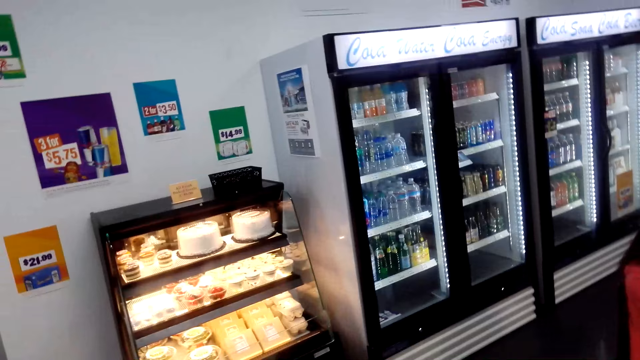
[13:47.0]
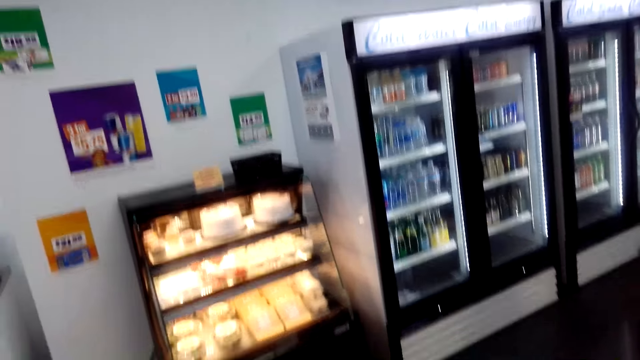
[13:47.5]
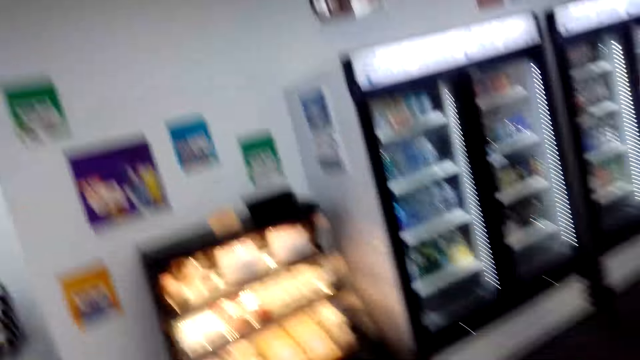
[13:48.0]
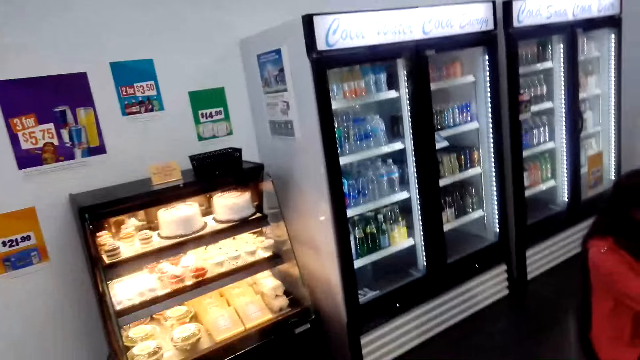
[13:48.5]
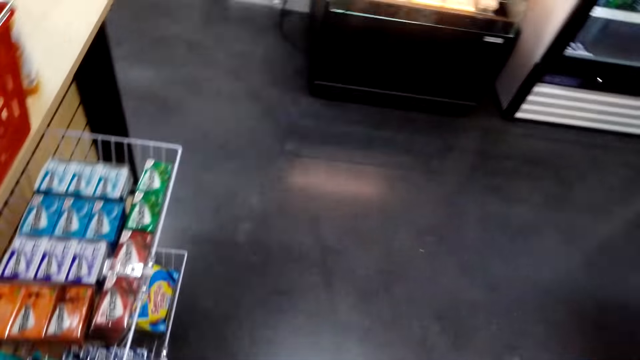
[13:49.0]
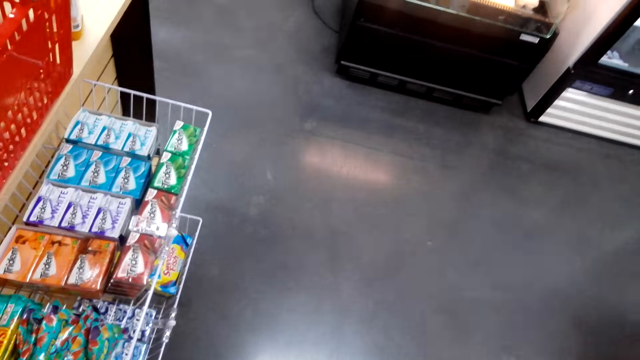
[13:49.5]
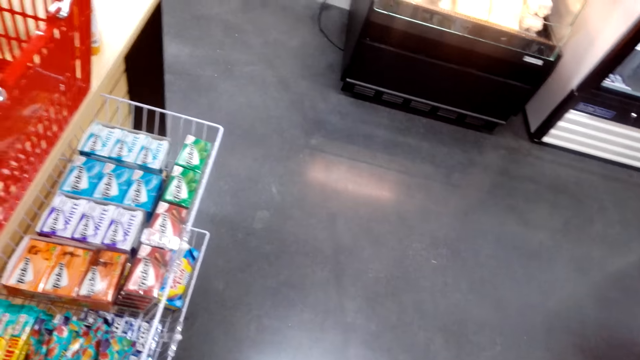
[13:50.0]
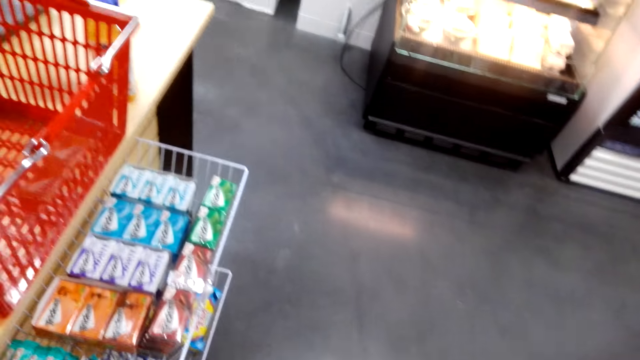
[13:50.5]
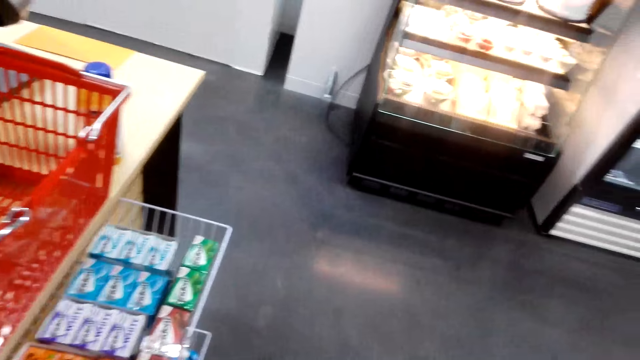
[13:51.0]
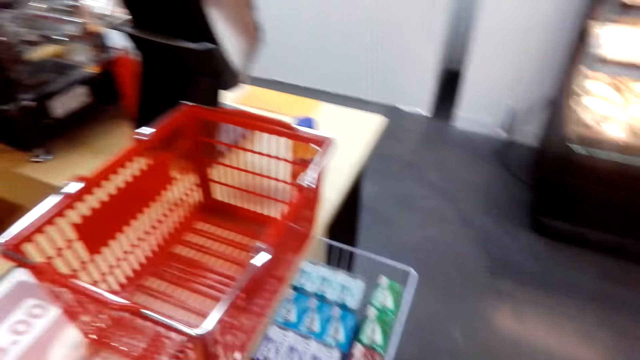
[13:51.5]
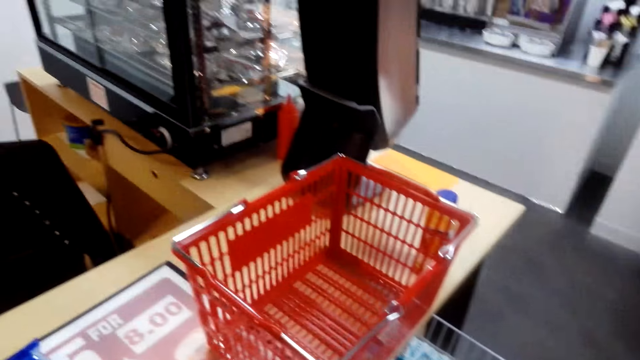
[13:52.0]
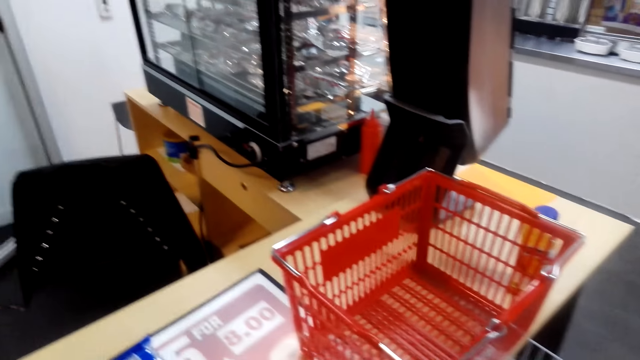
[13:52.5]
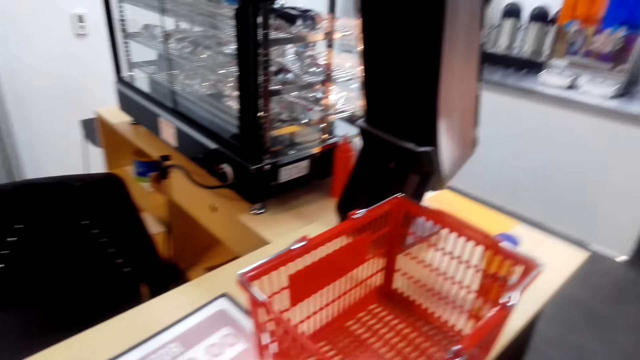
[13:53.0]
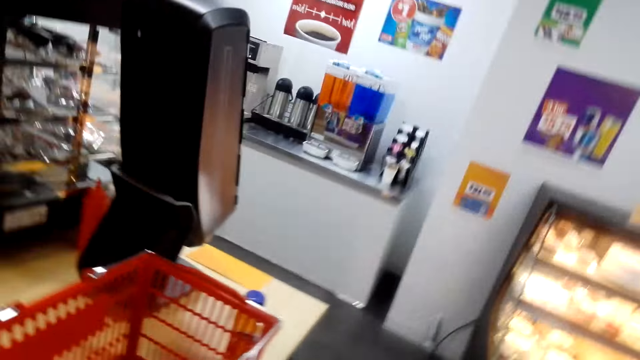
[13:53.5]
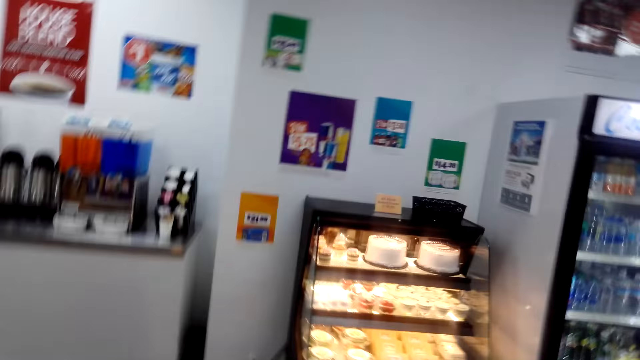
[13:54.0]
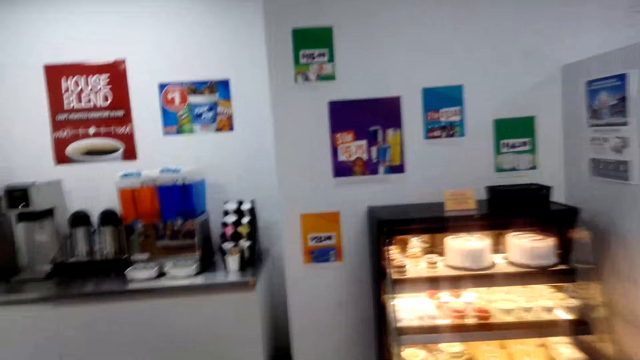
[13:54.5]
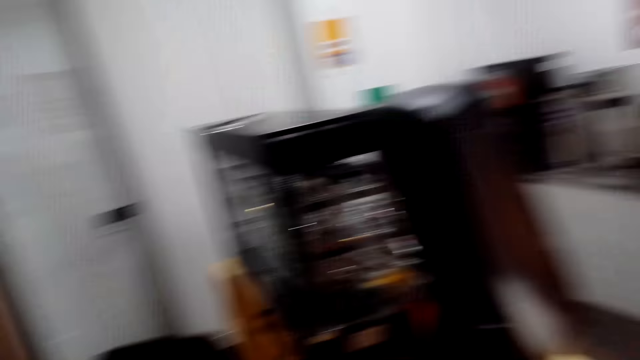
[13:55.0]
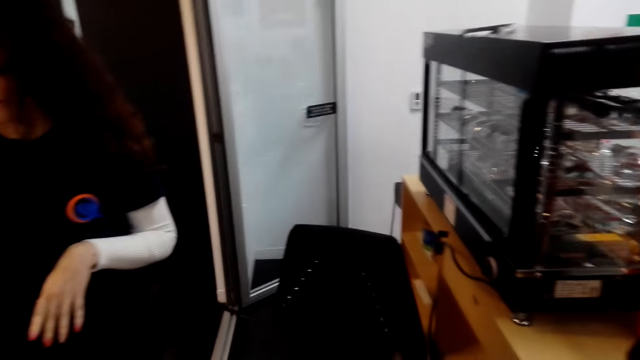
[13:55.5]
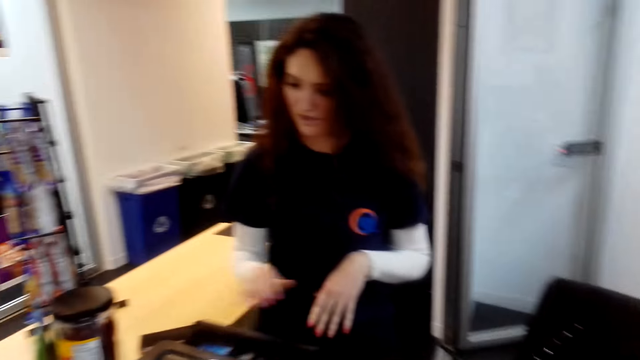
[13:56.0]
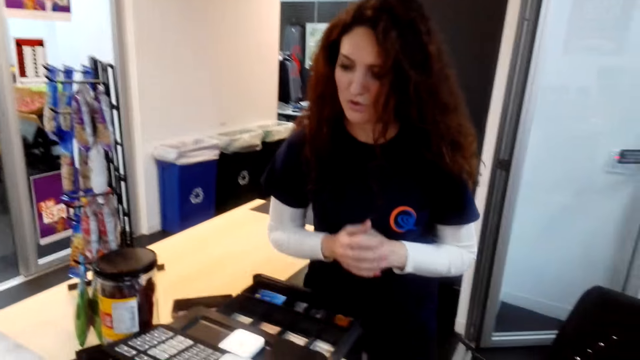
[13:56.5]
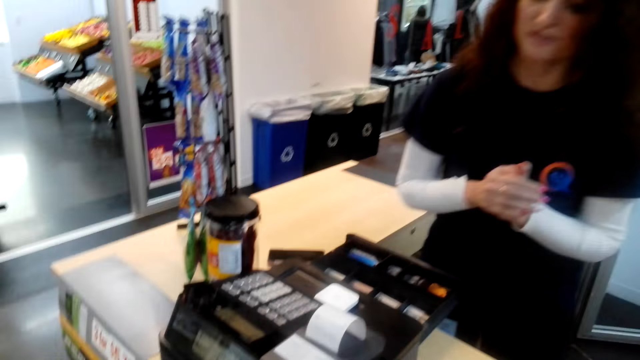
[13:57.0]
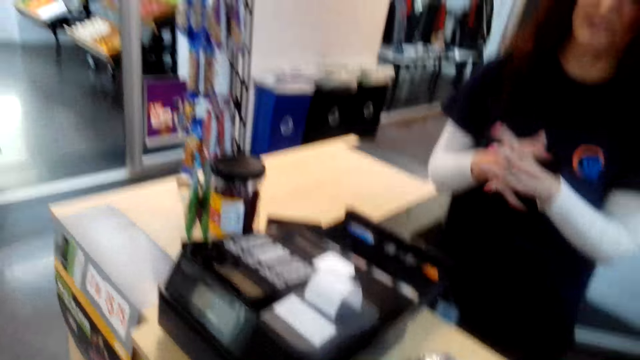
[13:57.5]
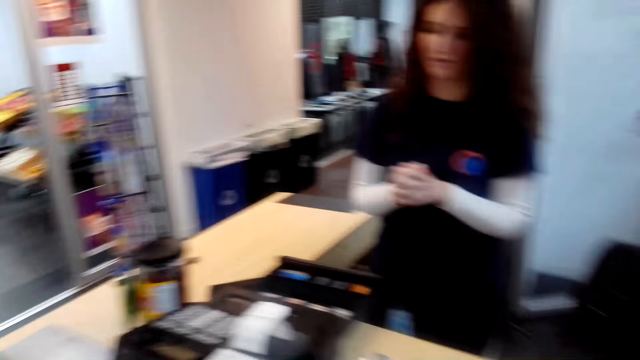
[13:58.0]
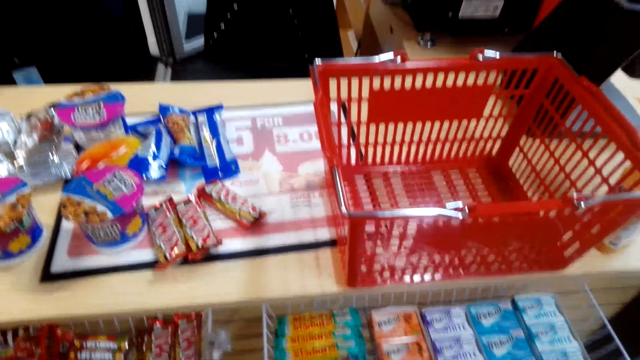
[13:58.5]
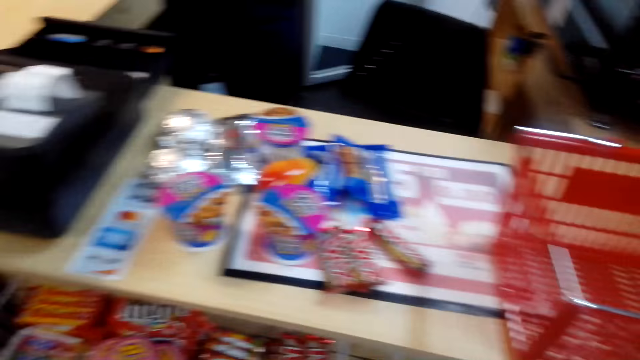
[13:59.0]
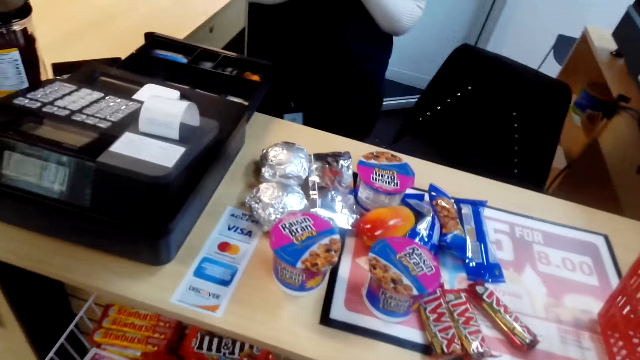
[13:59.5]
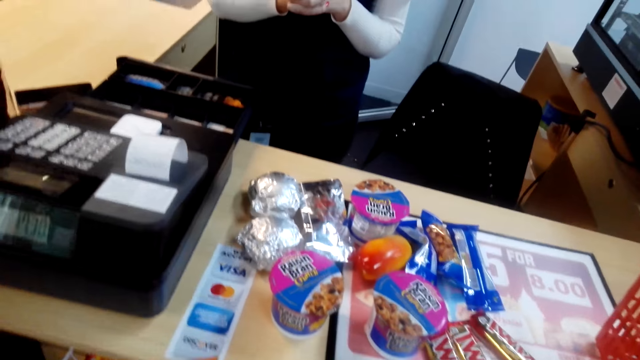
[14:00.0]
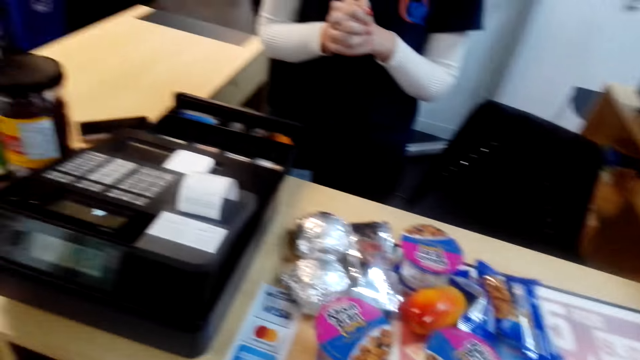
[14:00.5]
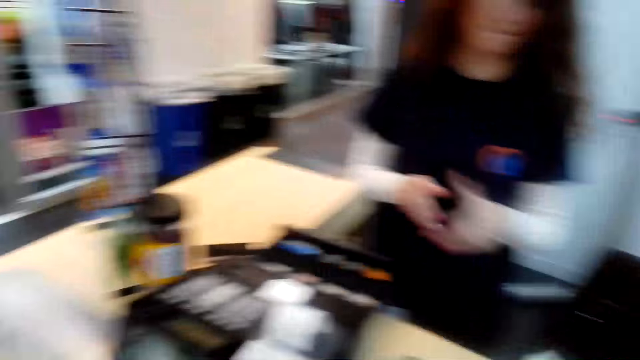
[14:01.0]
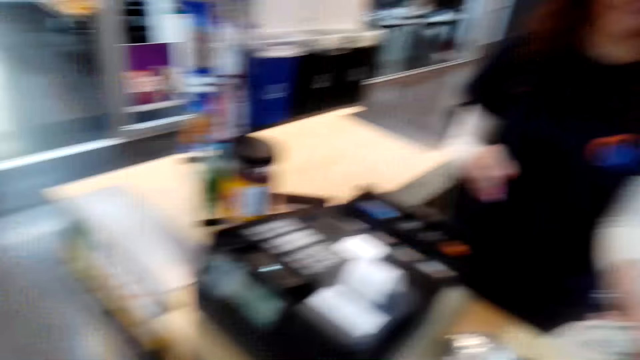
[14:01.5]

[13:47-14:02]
A person talks with the camera wearer. The camera wearer talks with the person. The person talks with the camera wearer. The camera wearer talks with the person.

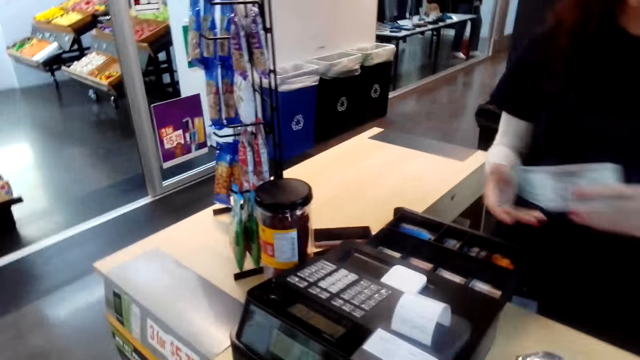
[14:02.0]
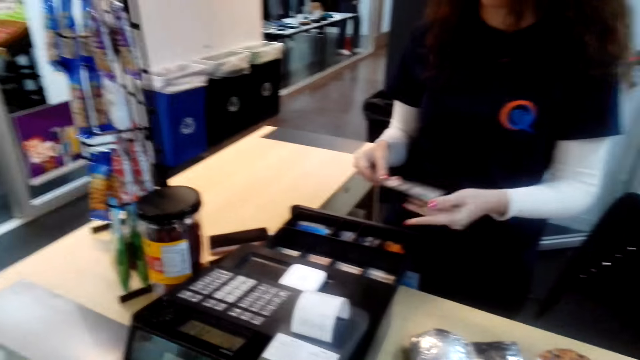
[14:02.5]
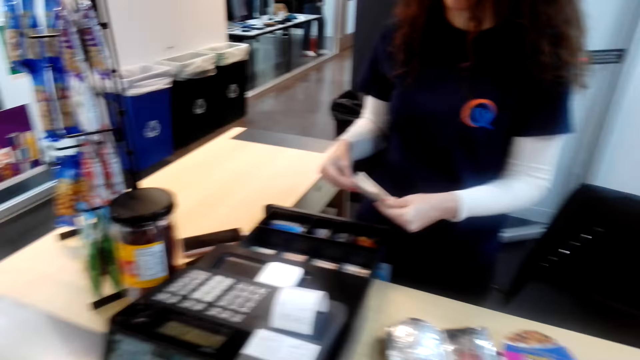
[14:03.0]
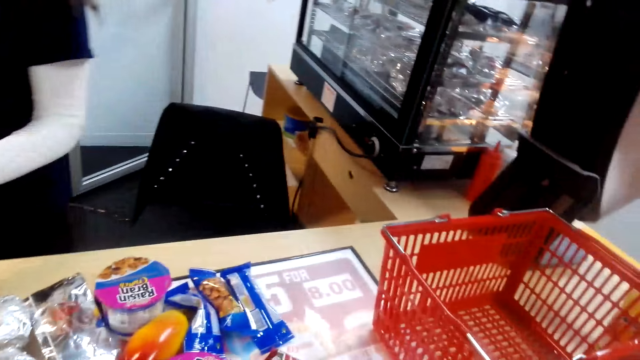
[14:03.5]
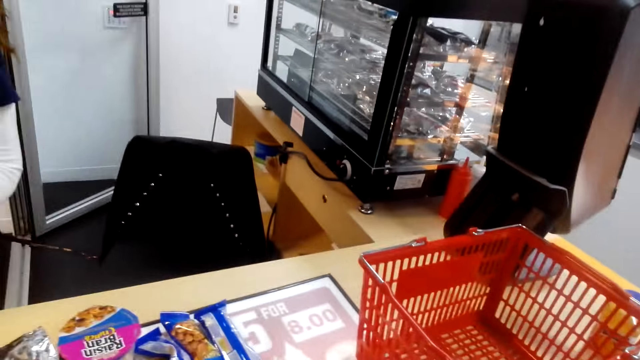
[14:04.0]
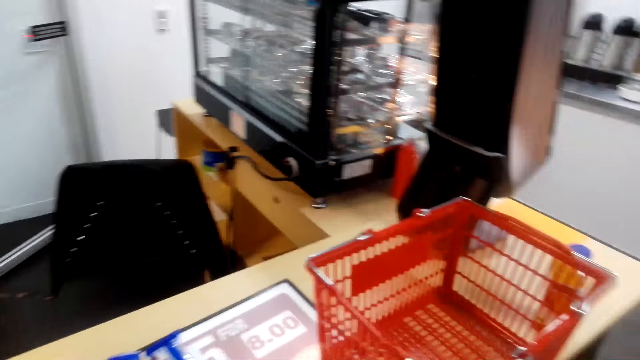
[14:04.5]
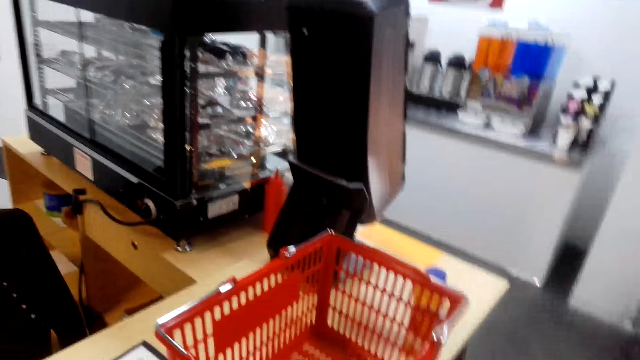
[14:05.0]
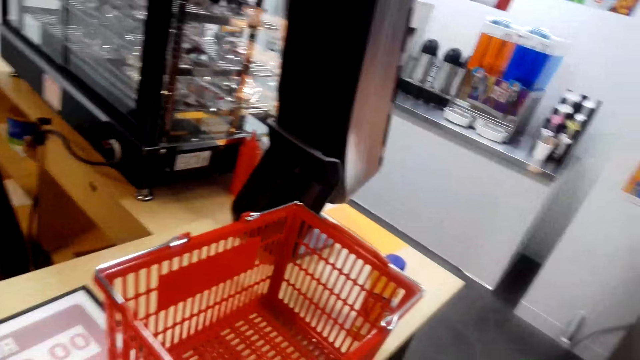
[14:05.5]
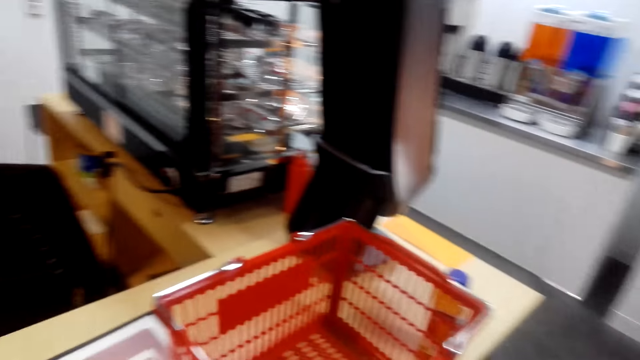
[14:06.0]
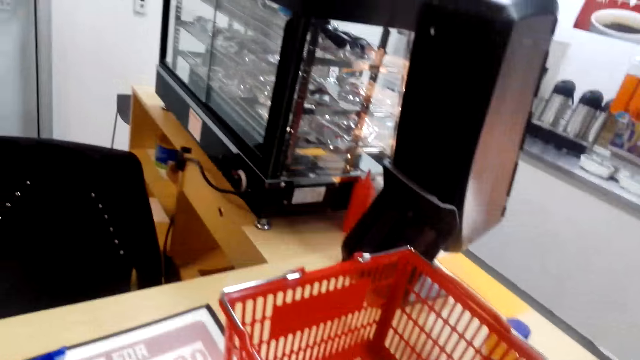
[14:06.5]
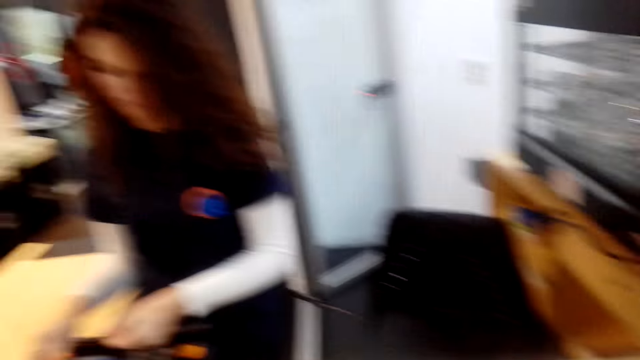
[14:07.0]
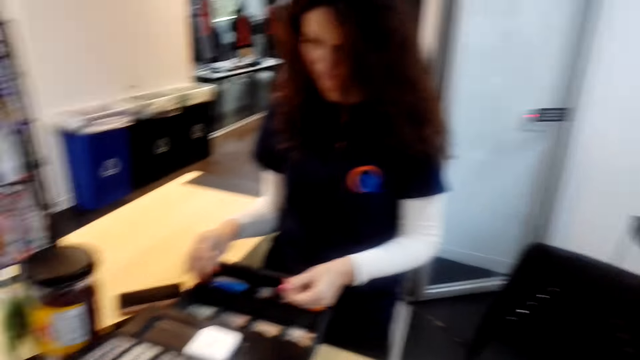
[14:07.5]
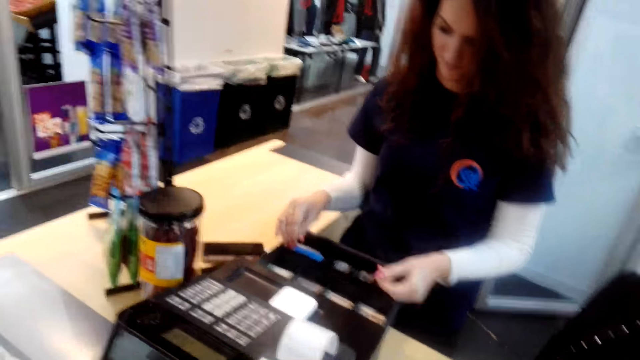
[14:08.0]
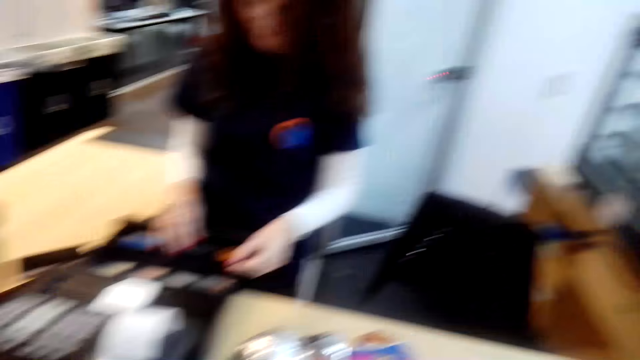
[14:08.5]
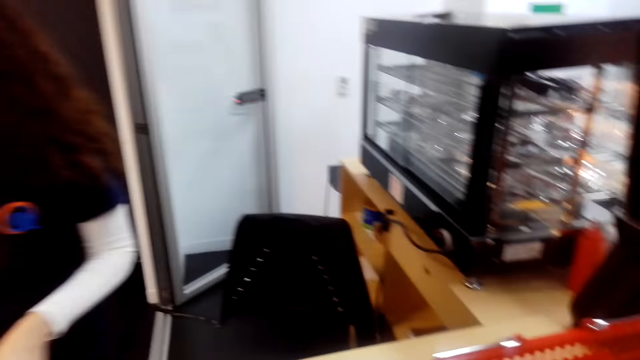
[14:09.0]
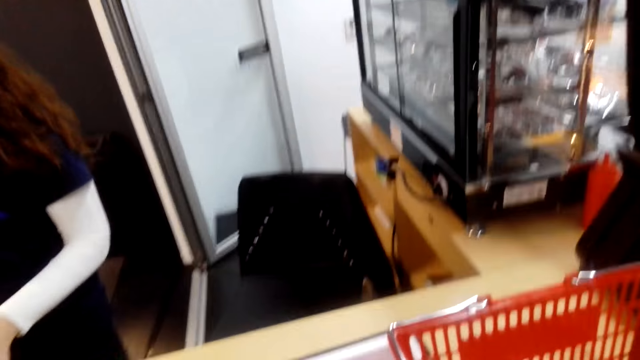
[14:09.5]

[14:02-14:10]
The camera wearer gives cash to a person. The person picks up the money. The camera wearer looks around. They talk with the person.
